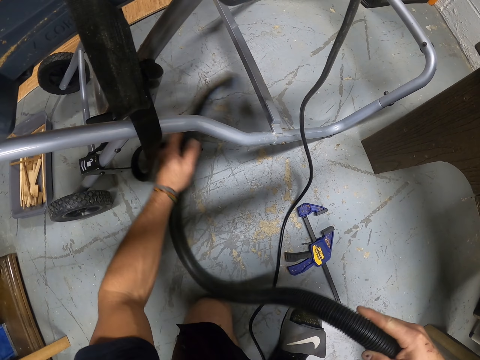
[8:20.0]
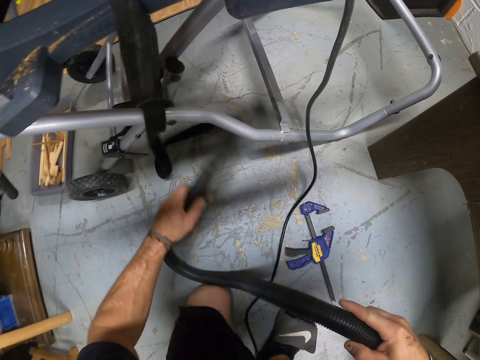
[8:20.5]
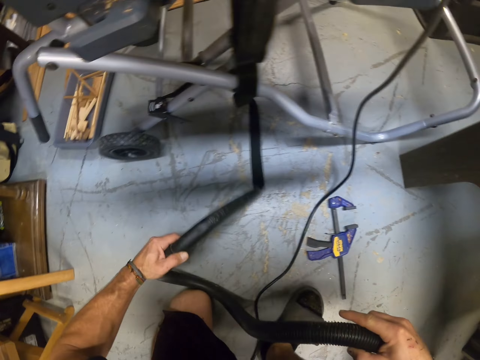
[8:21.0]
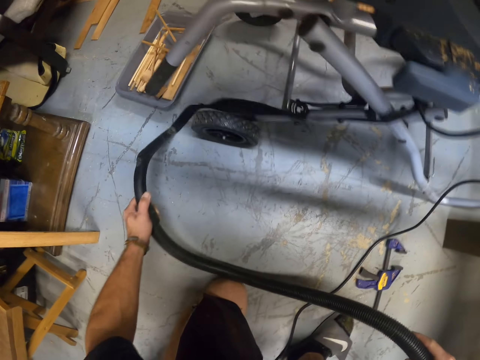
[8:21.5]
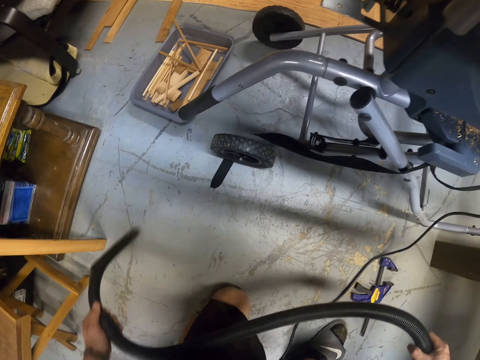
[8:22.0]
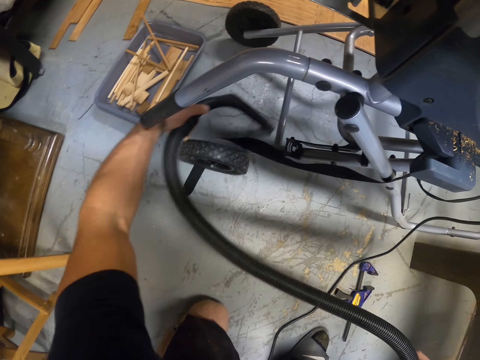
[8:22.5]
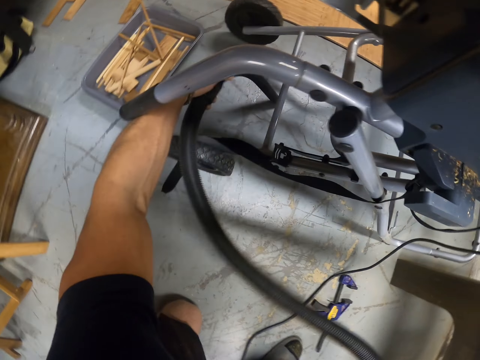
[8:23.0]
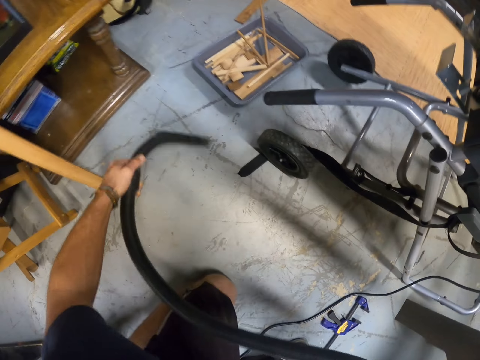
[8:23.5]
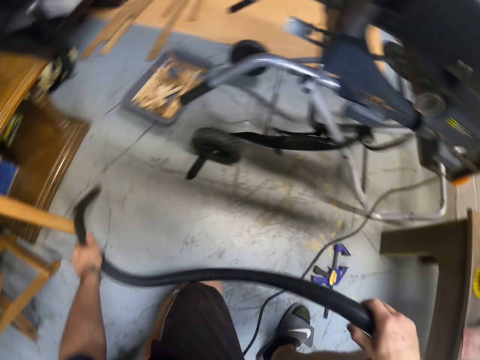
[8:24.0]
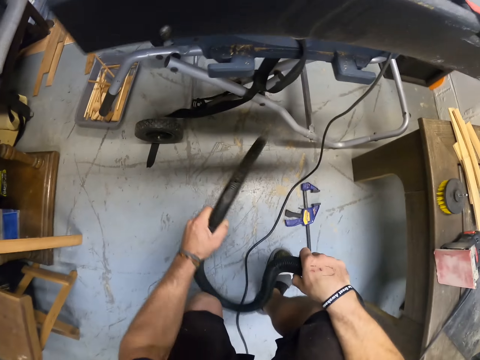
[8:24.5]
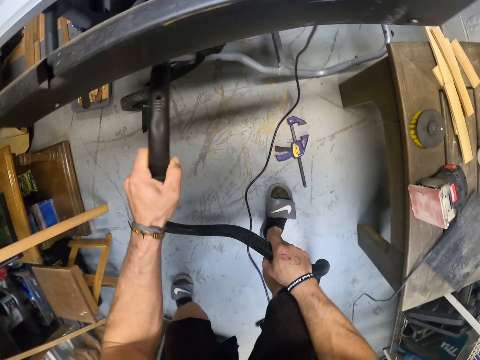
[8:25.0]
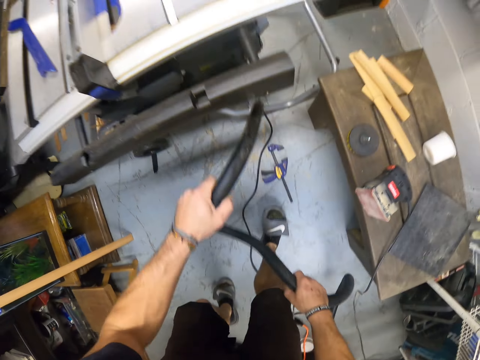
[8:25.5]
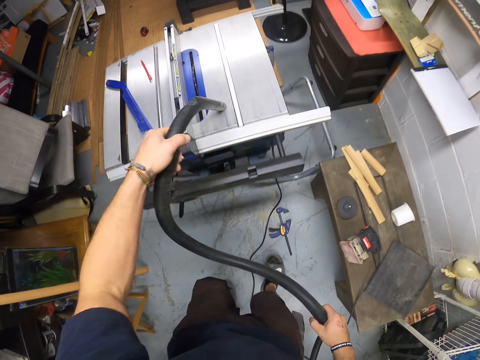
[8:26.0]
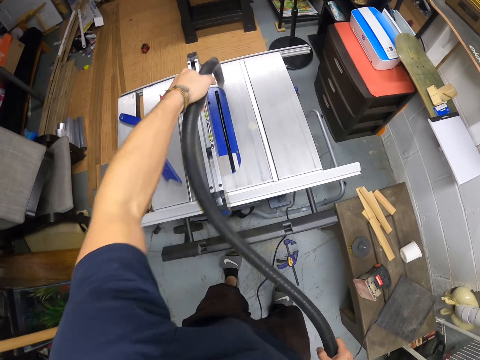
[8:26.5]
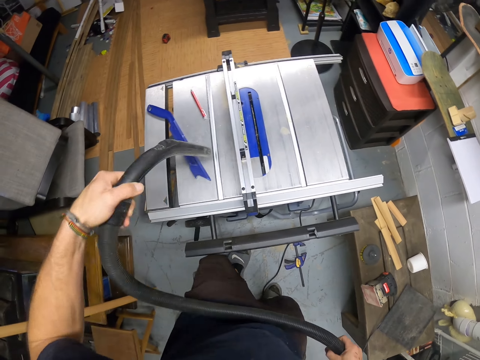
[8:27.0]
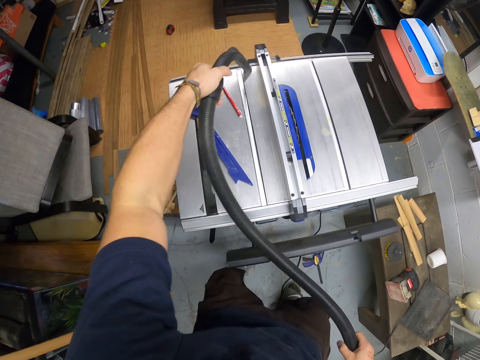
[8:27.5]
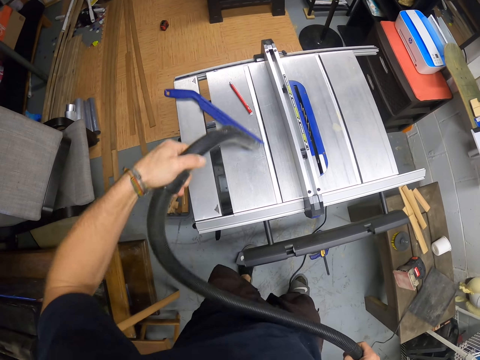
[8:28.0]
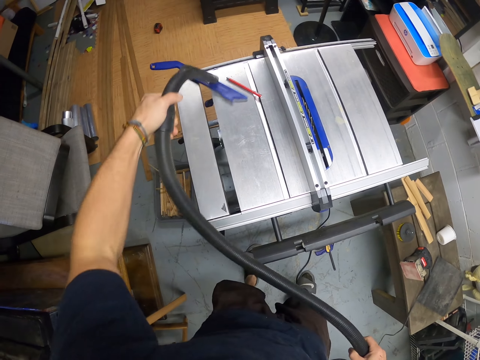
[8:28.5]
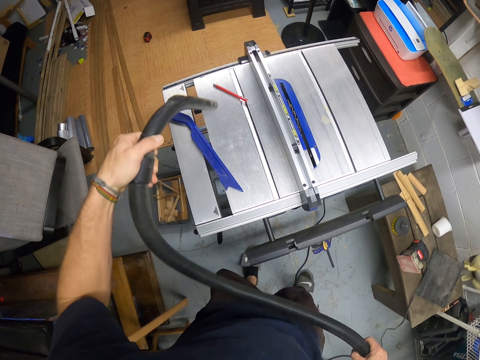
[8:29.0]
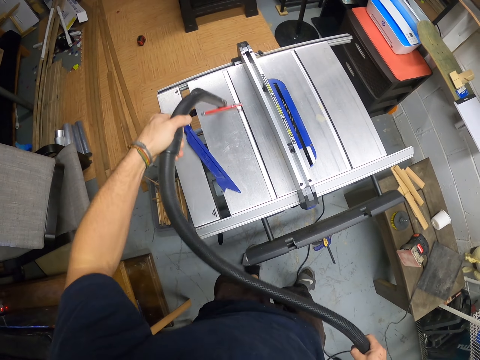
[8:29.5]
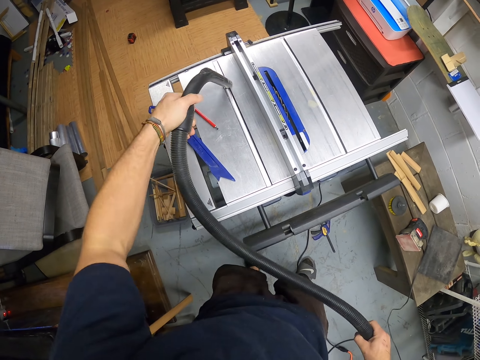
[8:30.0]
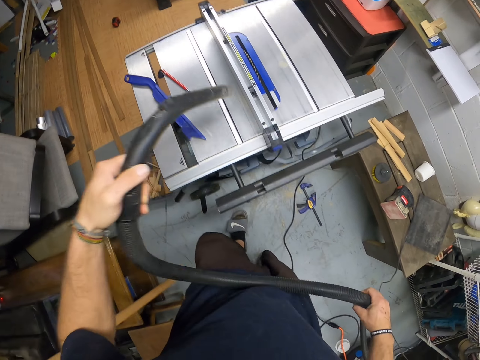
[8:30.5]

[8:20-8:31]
The camera wearer vacuums the table saw with the vacuum hose in his left hand.

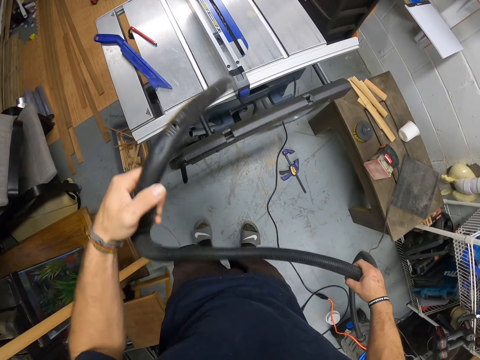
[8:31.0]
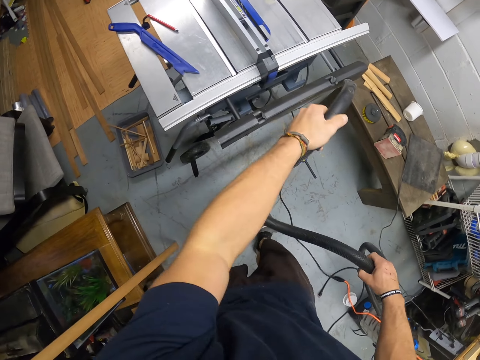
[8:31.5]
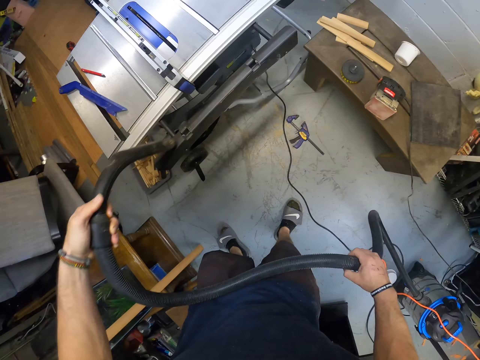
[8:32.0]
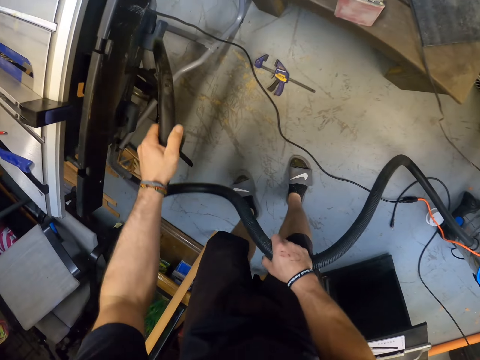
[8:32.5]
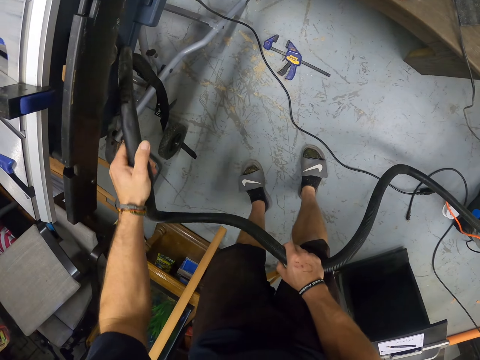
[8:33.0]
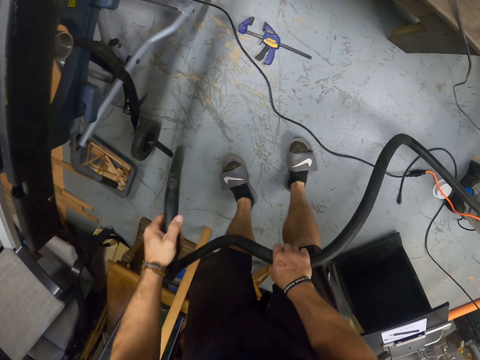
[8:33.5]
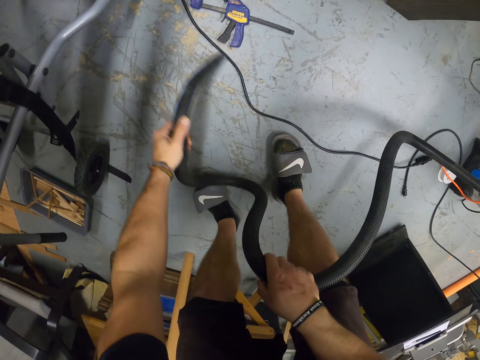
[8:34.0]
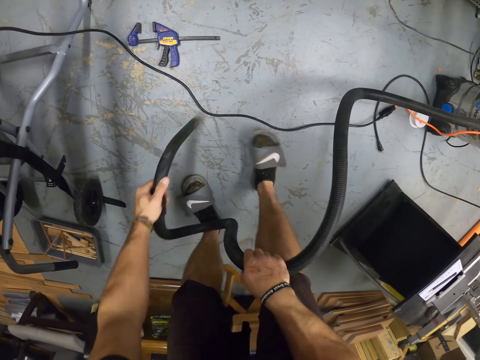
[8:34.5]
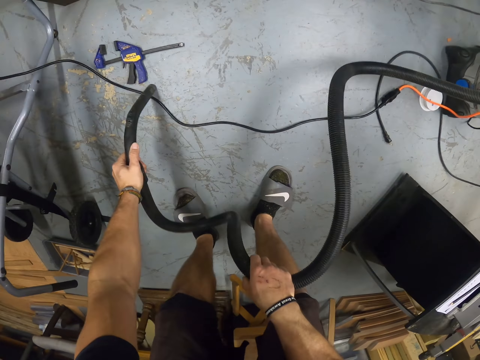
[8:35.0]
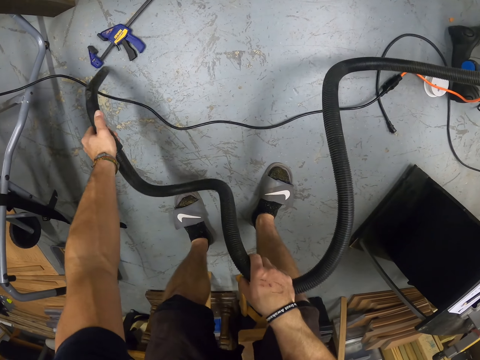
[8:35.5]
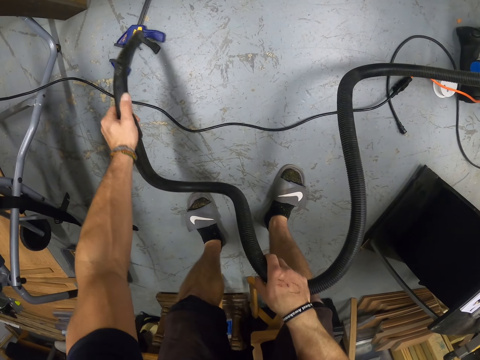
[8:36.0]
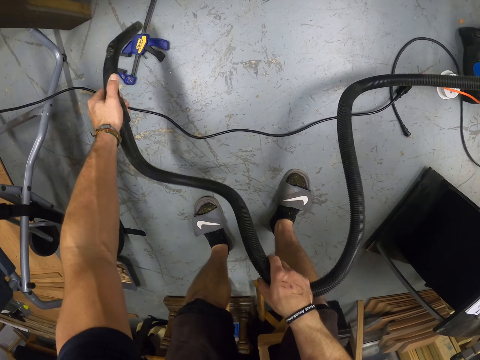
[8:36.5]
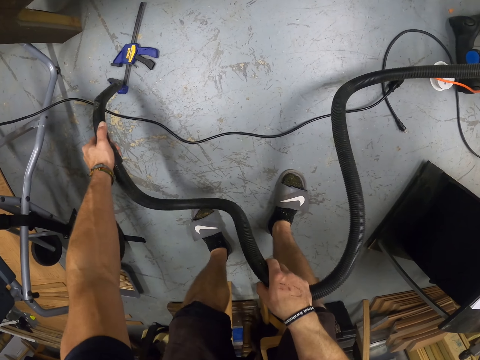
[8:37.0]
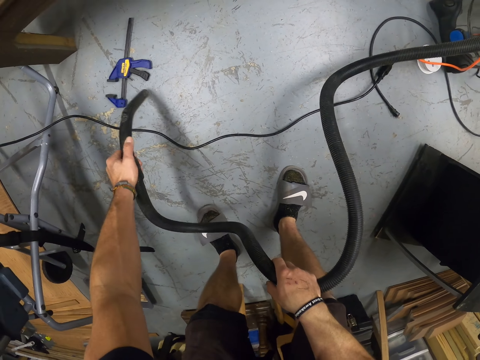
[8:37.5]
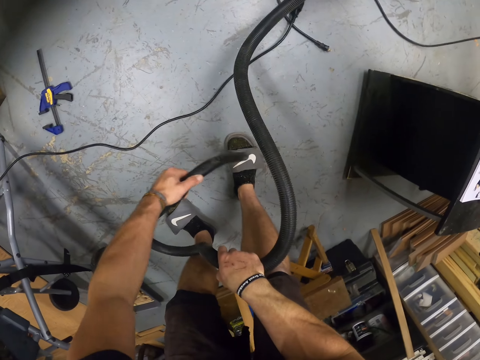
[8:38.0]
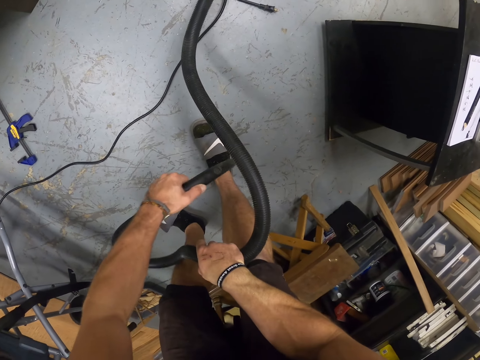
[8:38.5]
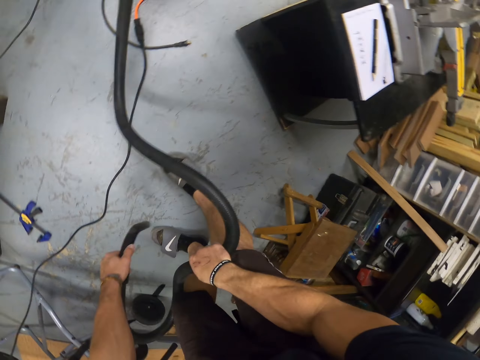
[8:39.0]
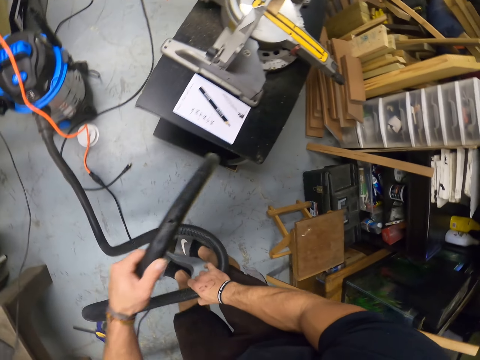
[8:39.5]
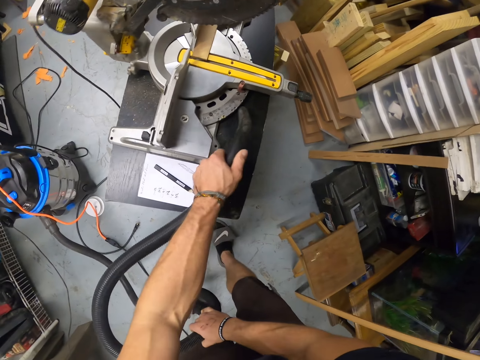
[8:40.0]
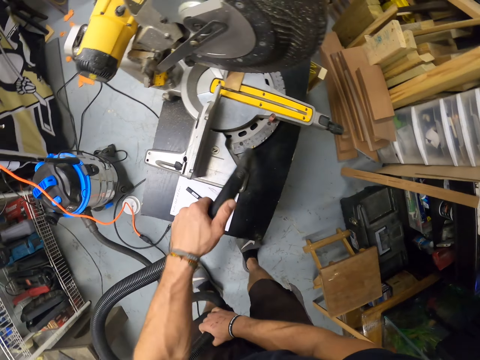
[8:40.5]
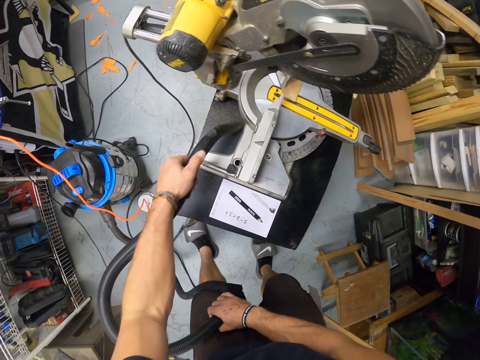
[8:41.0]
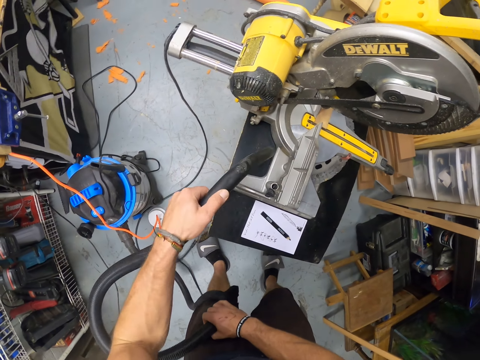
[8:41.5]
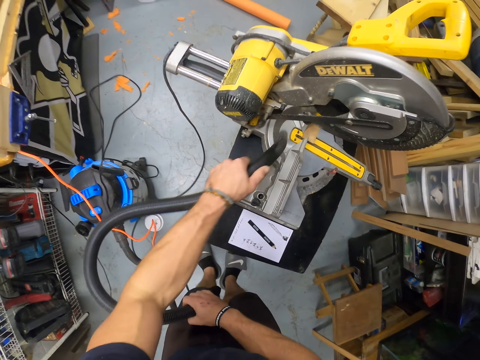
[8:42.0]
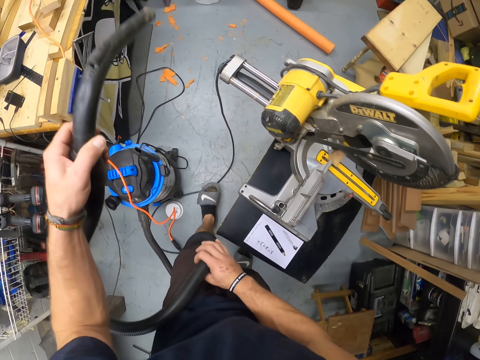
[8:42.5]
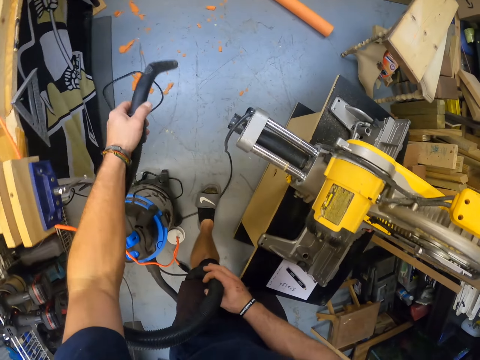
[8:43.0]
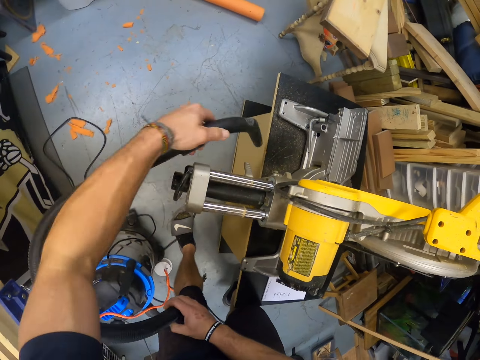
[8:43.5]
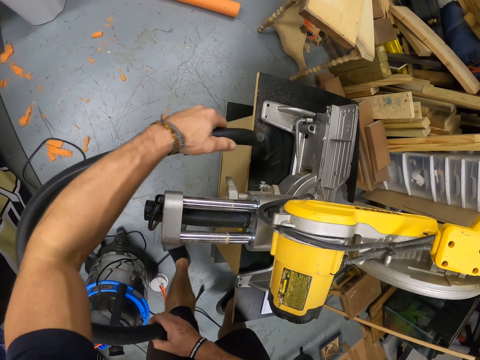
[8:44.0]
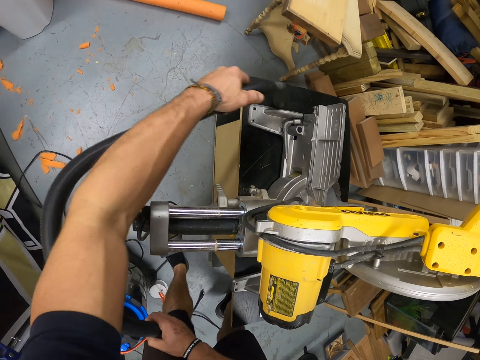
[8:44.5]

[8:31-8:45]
The camera wearer vacuums the floor with the vacuum hose in his left hand. He vacuums the miter saw with the vacuum hose in his left hand.

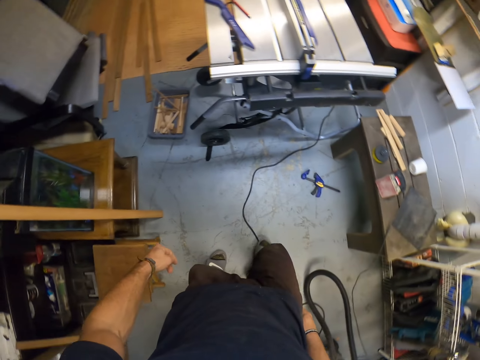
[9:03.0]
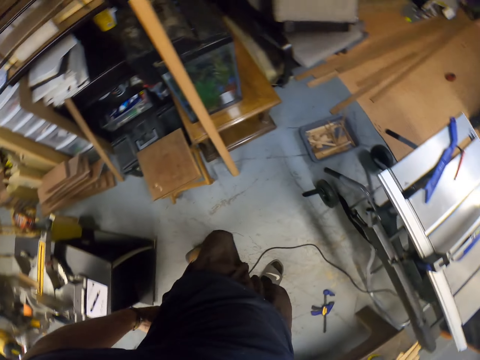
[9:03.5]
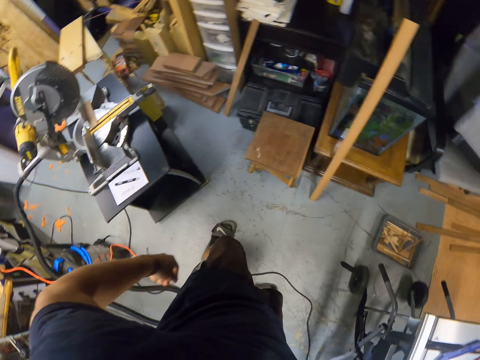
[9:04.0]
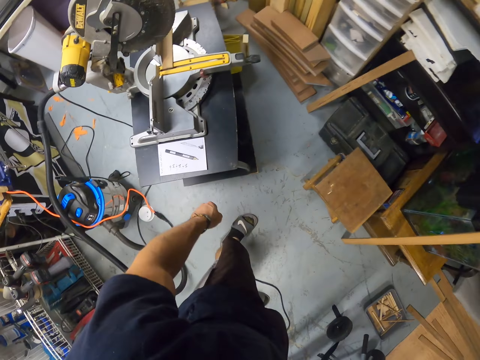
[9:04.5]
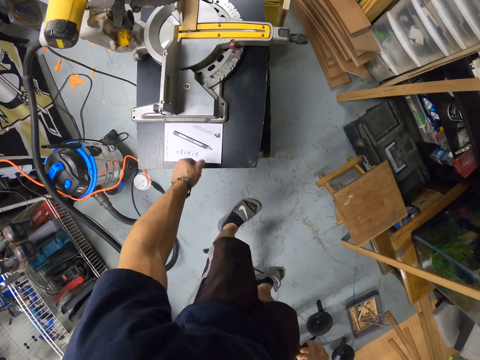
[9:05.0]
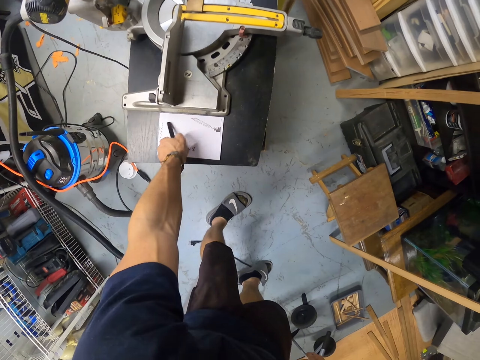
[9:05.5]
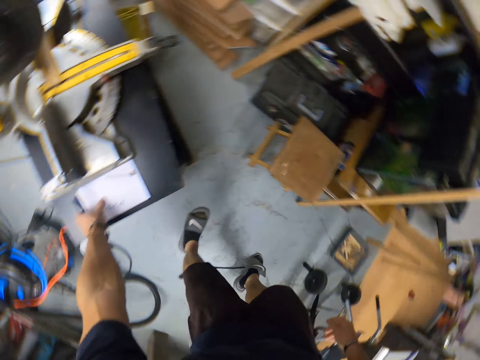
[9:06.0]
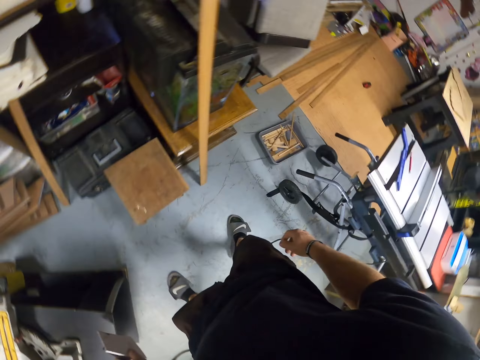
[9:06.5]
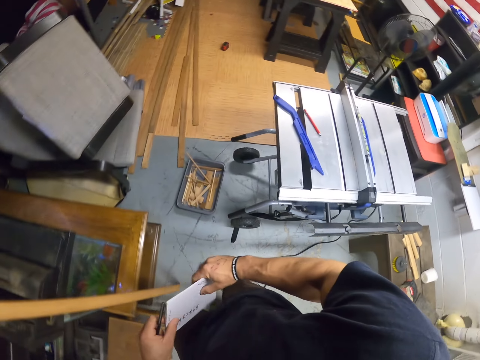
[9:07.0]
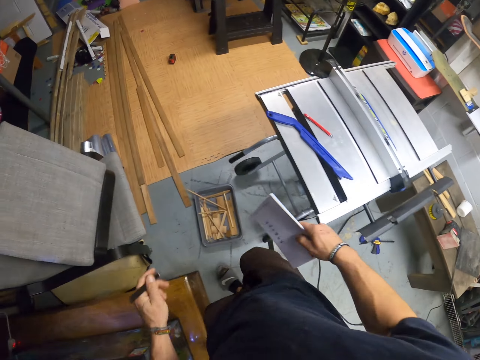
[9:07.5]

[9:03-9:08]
The camera wearer picks up a pencil on the miter saw with his left hand. He picks up a paper on the miter saw with his left hand. He walks to the table in the workshop. He transfers the paper to his right hand from his left hand.
